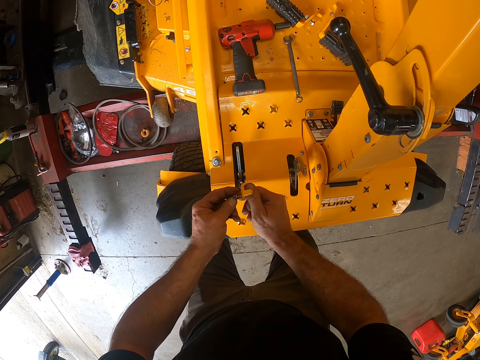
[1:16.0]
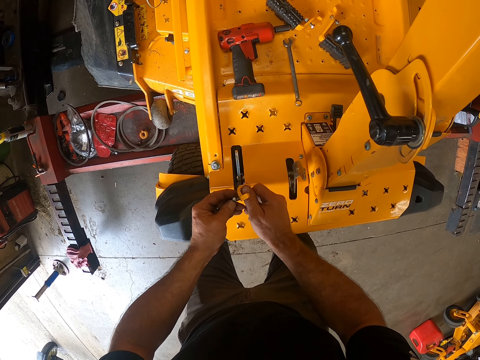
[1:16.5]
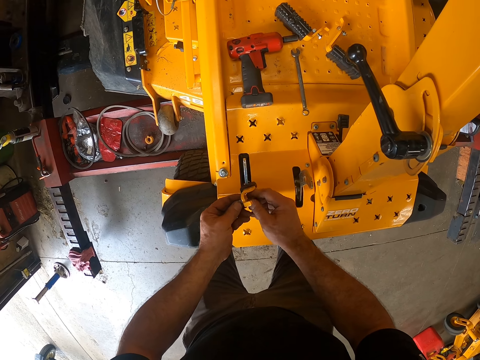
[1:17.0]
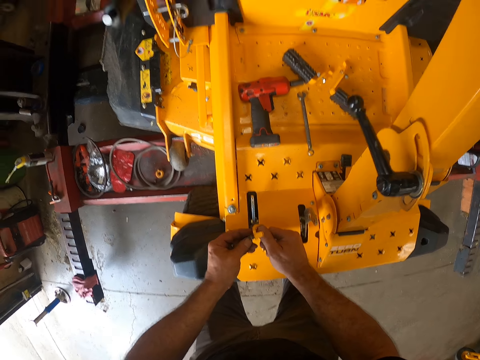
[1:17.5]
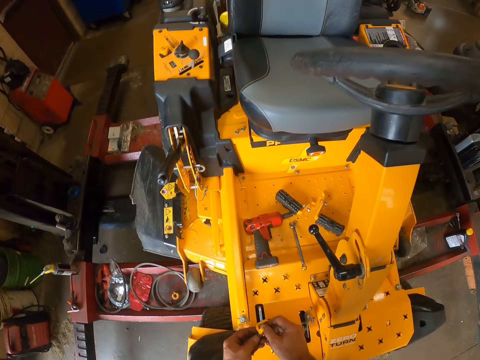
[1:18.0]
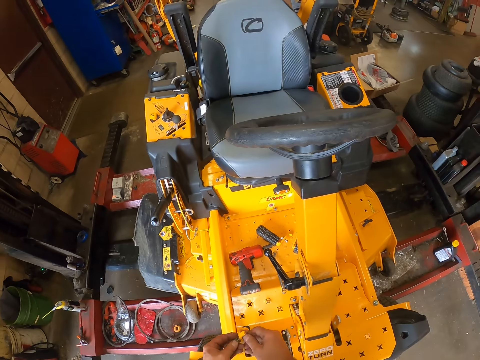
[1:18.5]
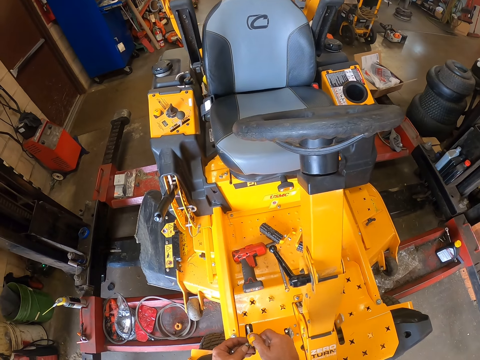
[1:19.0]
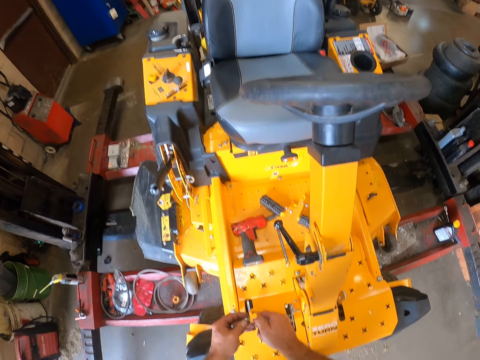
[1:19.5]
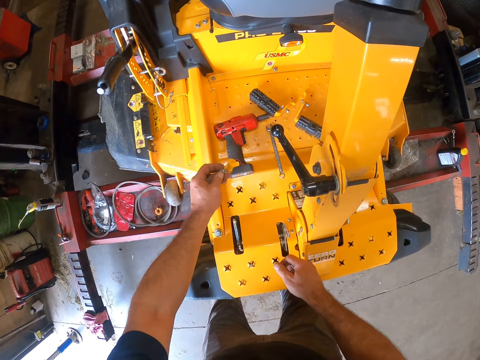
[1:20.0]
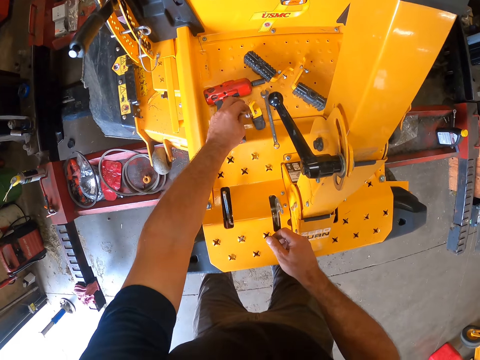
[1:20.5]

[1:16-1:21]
The camera wearer looks at the lawn flite. They drop the foot gear lever on the lawn flite.
